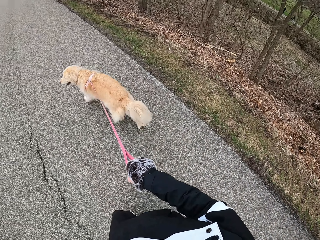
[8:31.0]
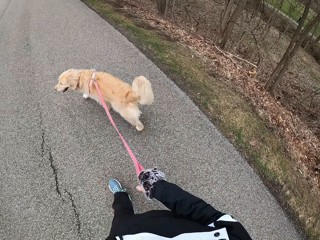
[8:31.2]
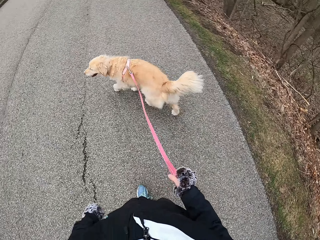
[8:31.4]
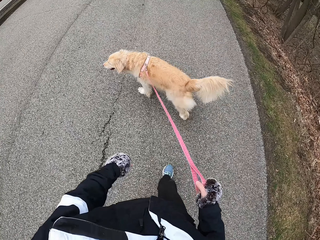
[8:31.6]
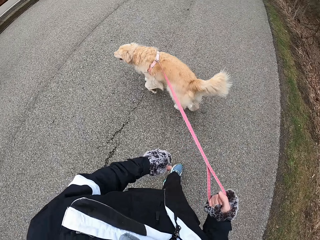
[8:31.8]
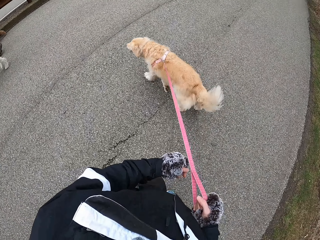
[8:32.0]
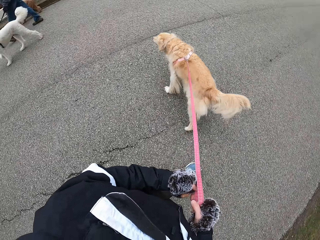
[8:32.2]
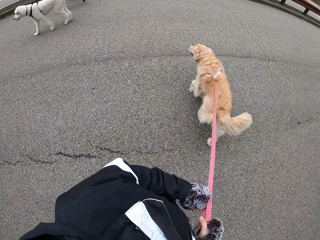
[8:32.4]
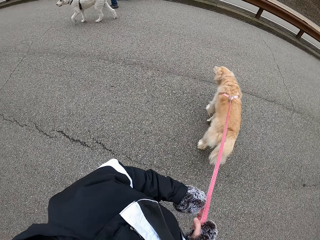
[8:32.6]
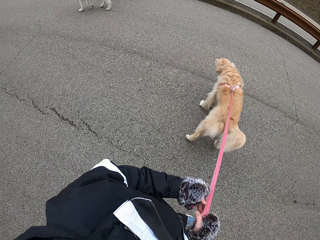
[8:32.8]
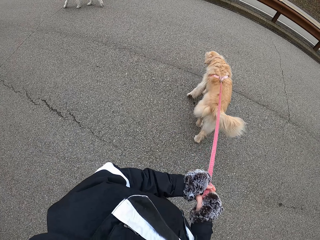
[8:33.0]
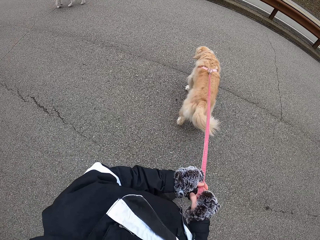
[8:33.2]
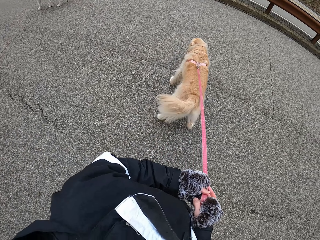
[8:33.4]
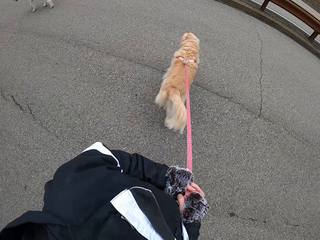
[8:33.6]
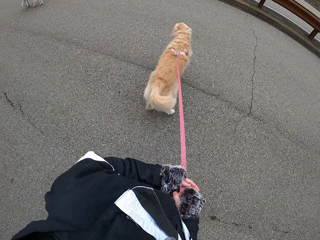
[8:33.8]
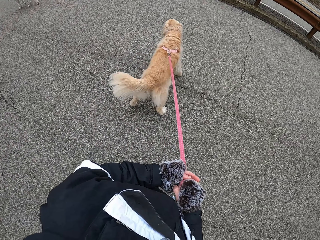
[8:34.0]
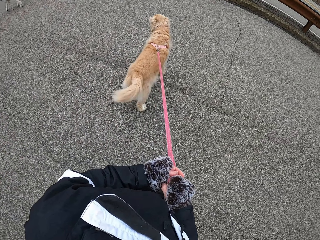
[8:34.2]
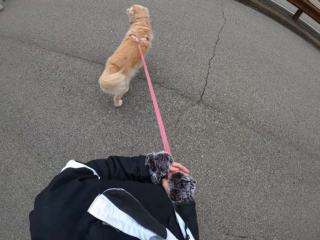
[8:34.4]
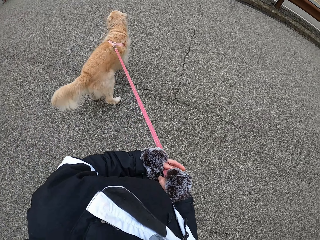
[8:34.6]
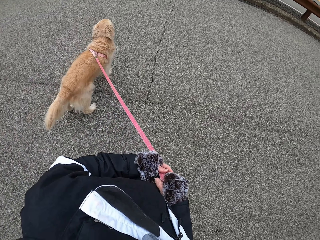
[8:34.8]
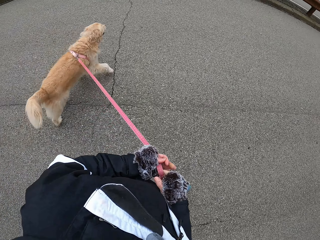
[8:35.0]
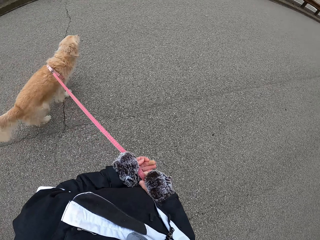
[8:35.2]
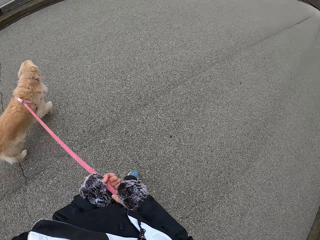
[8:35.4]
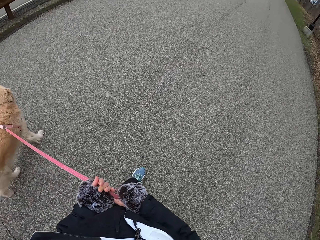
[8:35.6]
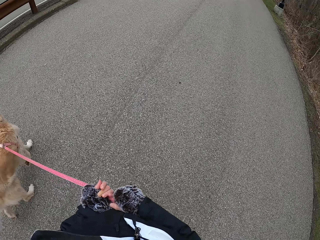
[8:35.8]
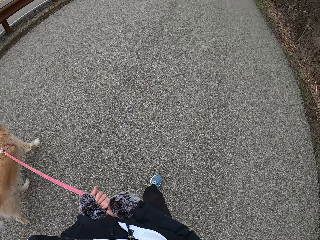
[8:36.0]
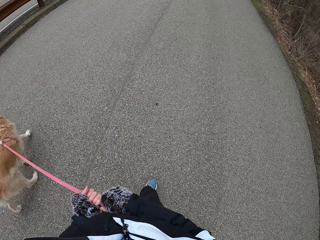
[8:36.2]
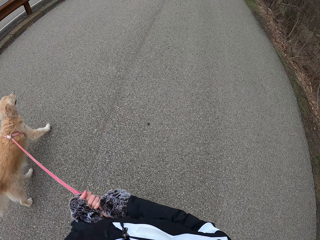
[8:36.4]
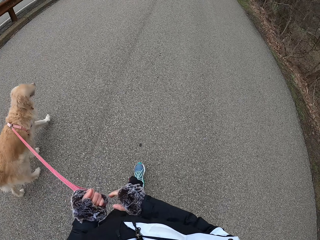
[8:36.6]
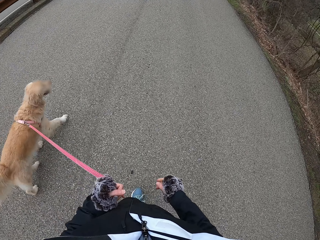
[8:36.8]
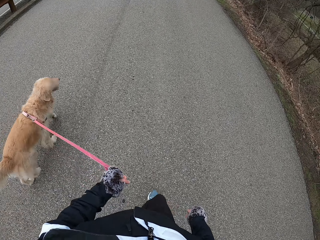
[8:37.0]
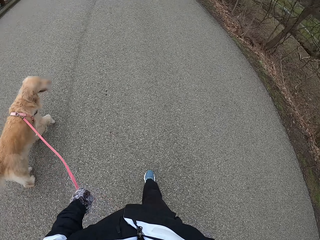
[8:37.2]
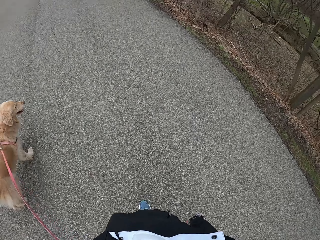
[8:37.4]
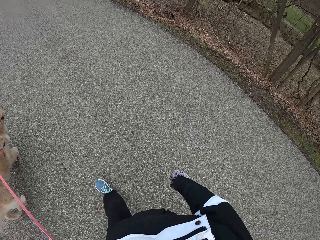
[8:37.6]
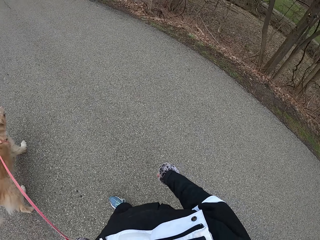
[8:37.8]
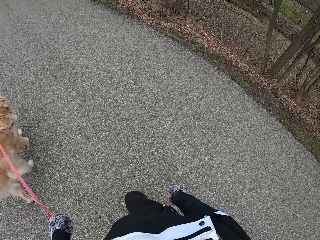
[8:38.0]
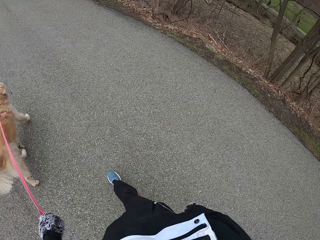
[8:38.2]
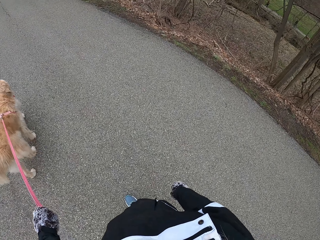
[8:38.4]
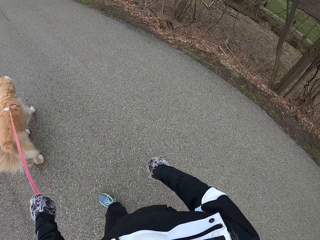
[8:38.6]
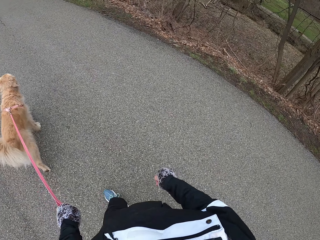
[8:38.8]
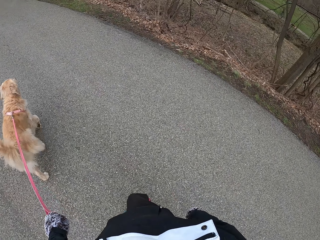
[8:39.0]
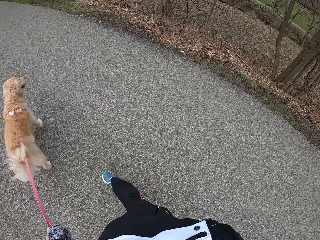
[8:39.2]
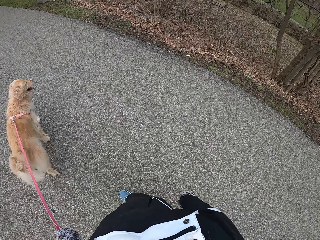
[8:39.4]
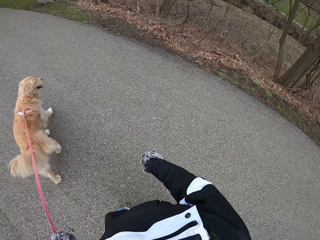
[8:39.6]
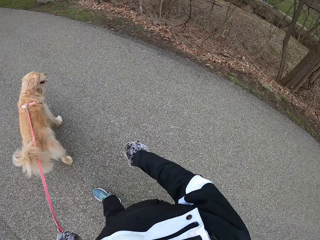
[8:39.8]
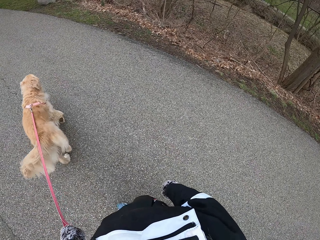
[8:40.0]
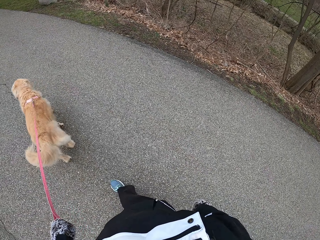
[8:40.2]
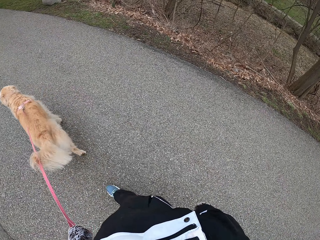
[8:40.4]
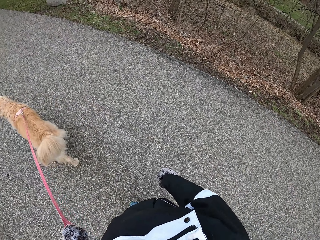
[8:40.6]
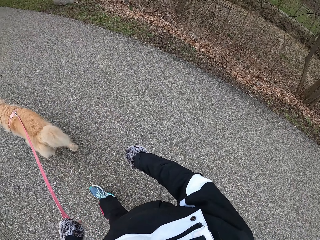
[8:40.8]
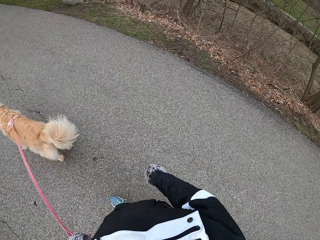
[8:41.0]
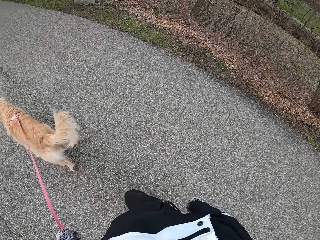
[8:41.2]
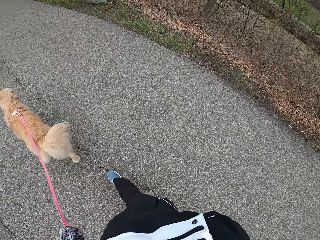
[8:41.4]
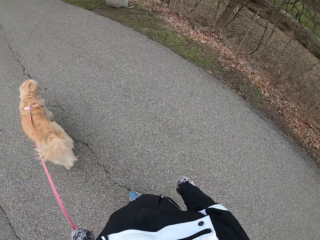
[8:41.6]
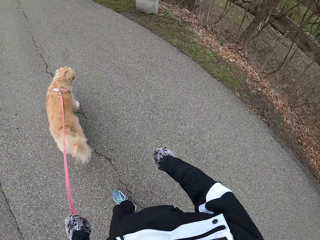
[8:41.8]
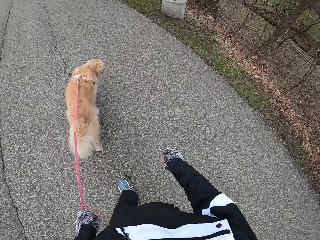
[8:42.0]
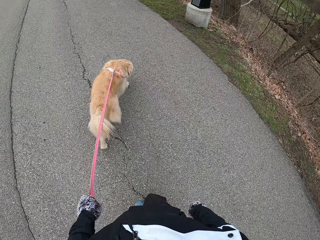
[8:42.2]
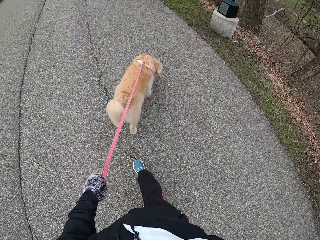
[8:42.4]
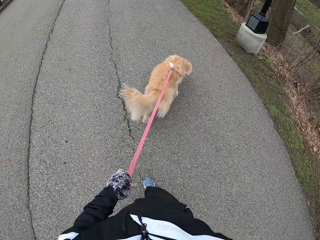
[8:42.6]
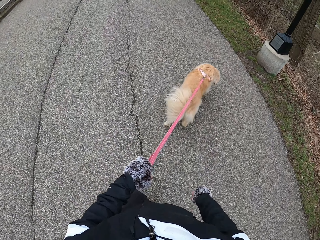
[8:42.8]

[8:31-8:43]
The camera wearer stares around. They walk on the road with the dog.

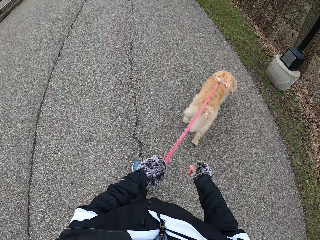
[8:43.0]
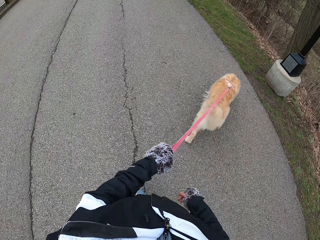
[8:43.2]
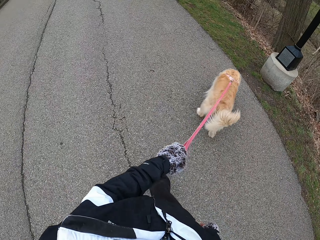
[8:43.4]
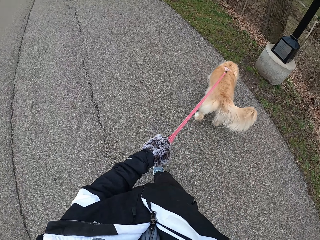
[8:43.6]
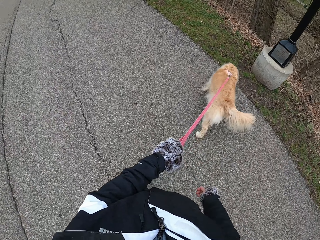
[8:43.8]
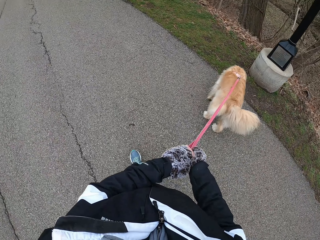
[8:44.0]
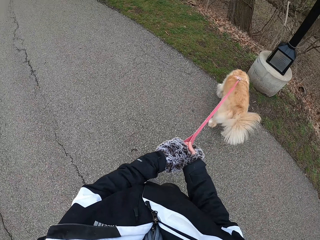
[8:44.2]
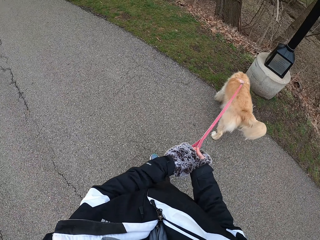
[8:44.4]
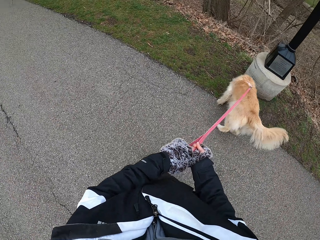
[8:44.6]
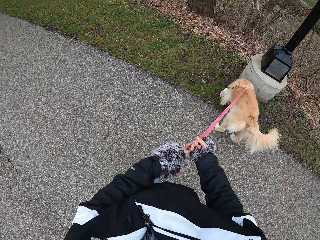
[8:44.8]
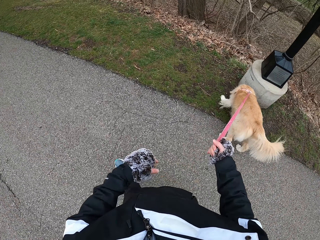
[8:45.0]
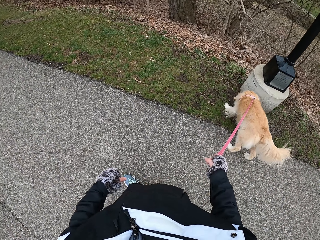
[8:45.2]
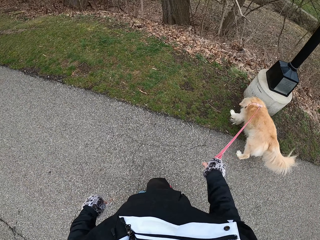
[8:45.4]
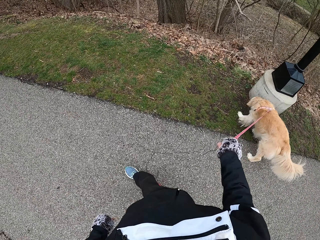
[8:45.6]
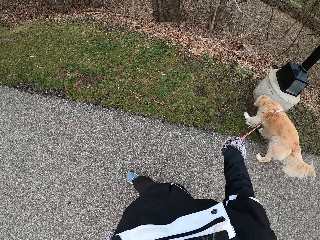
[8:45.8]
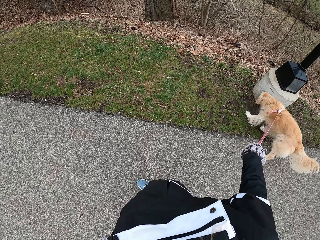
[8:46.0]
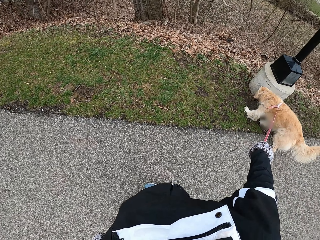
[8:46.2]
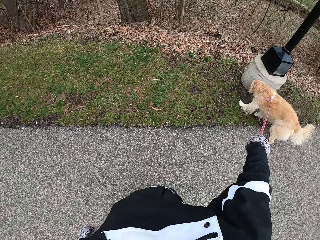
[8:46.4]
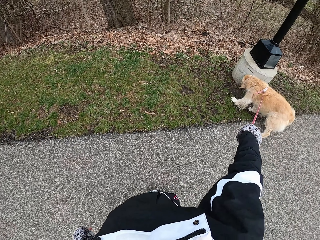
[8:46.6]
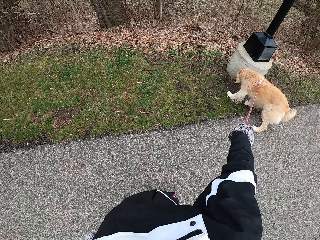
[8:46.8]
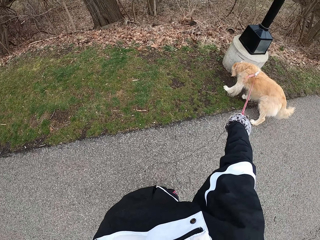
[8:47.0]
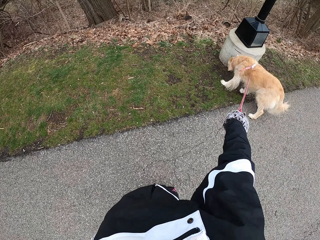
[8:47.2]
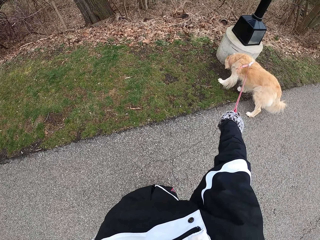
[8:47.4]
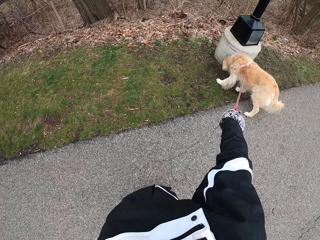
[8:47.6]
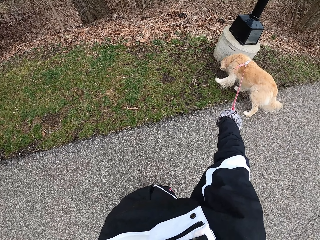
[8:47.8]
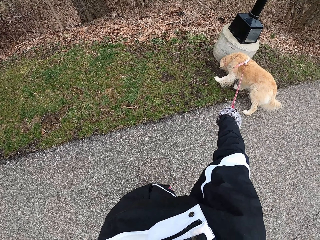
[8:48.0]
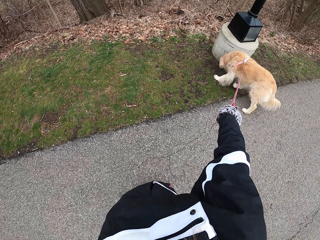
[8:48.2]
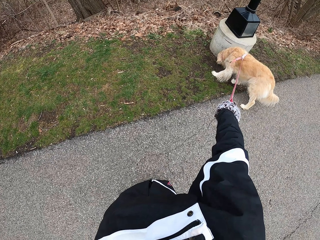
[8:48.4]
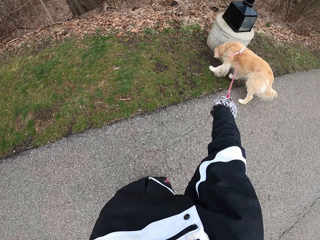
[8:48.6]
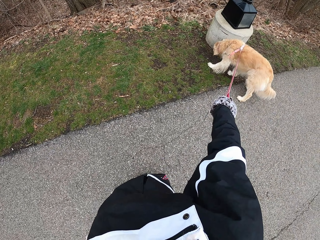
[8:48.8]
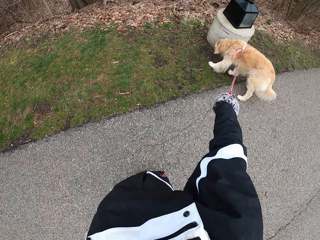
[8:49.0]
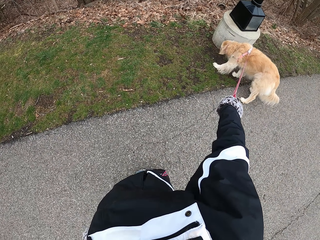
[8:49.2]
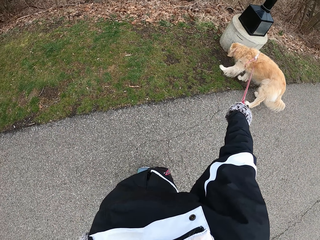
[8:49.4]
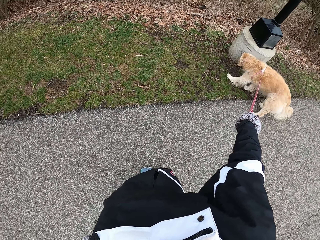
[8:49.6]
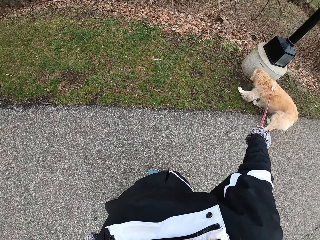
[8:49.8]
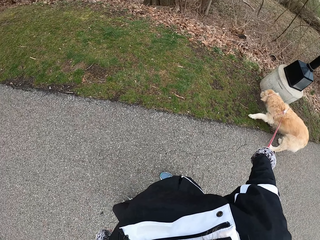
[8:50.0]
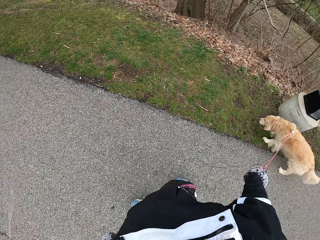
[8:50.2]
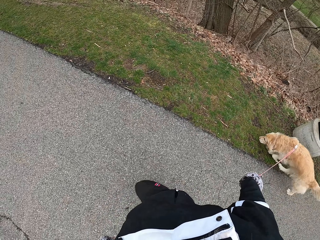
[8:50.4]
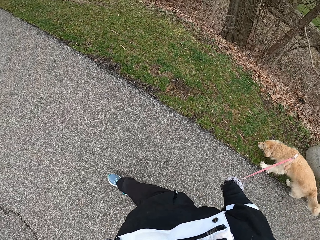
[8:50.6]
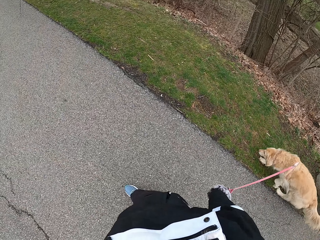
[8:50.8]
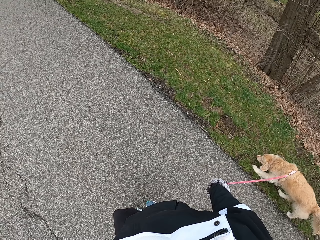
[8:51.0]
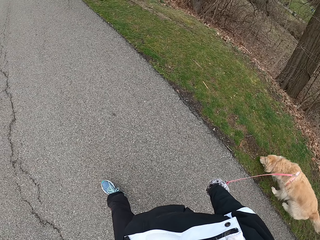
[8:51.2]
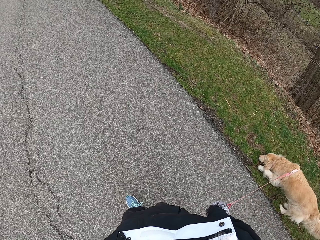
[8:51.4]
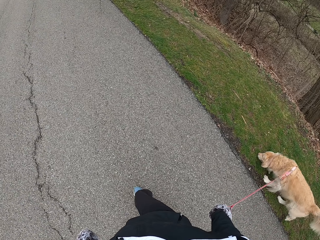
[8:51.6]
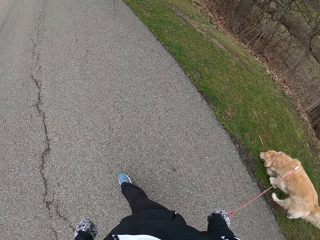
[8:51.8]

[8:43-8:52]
The camera wearer stares at the dog. They walk on the road with the dog.
